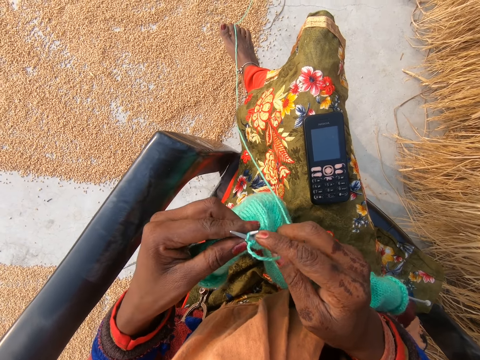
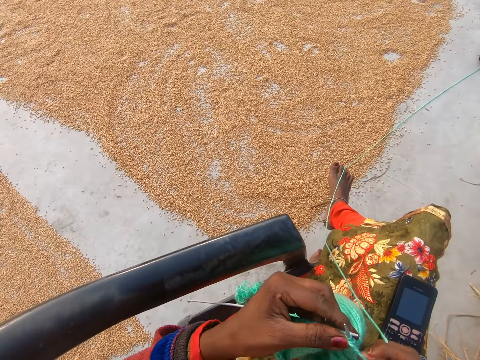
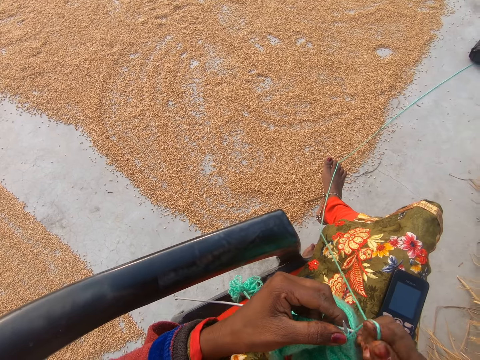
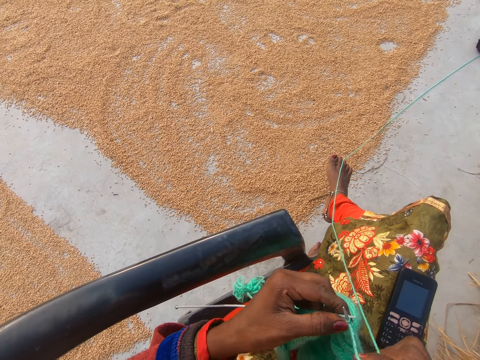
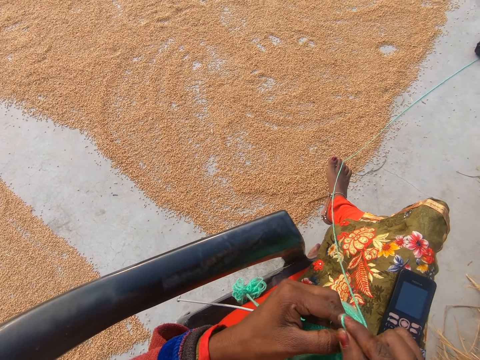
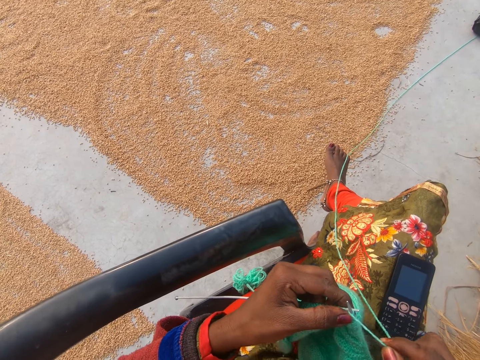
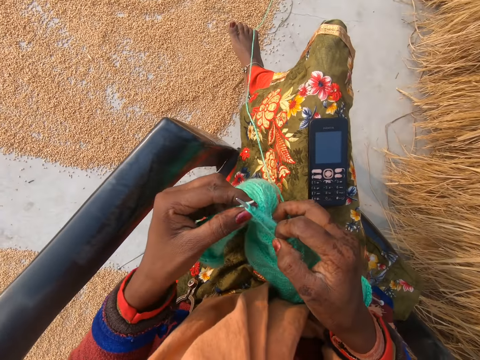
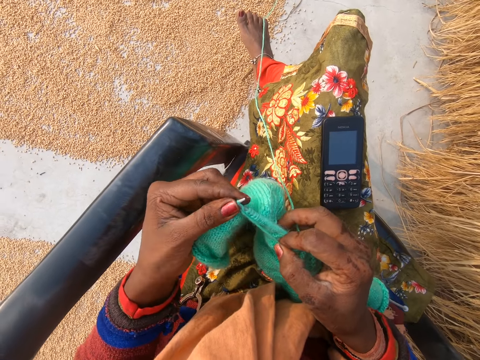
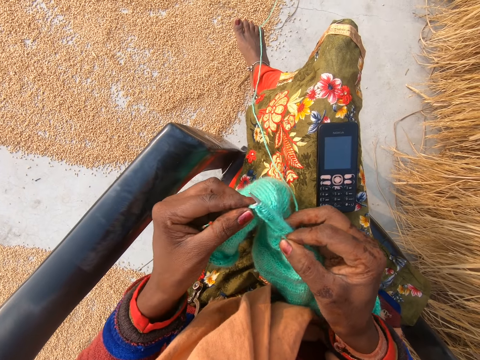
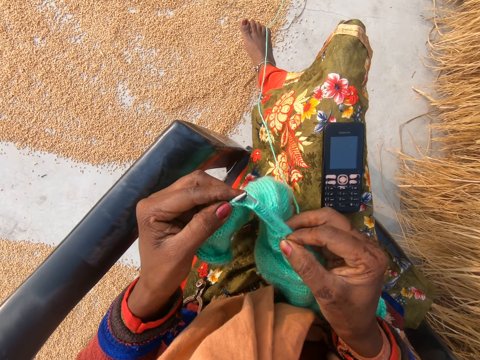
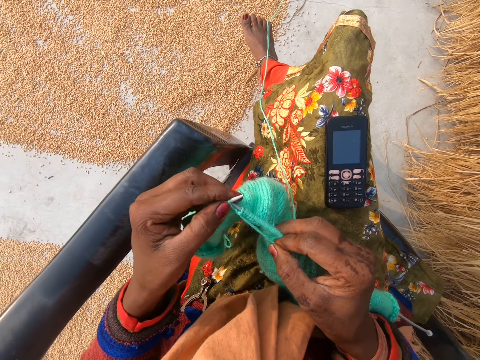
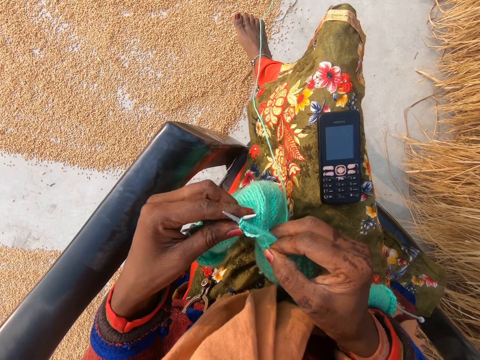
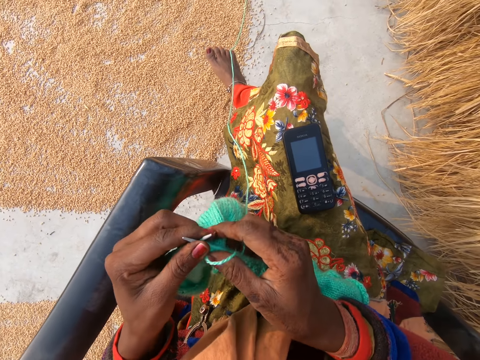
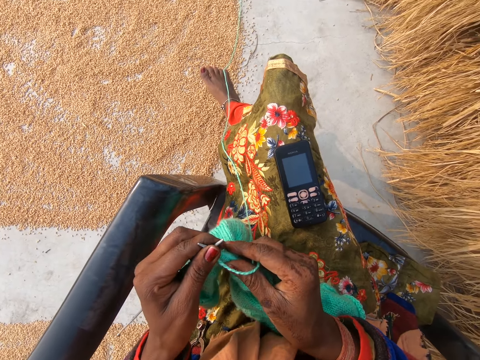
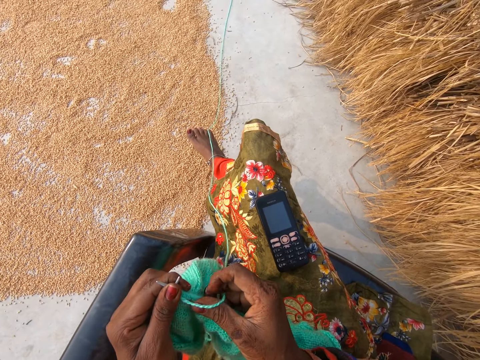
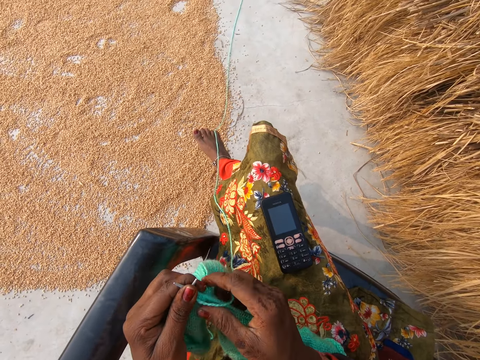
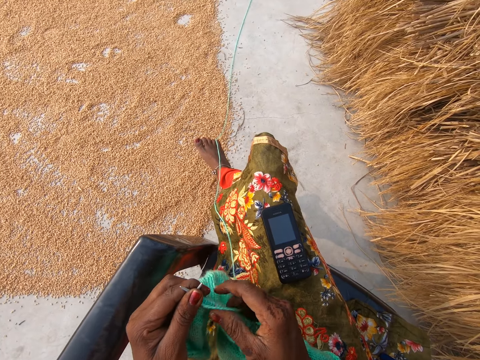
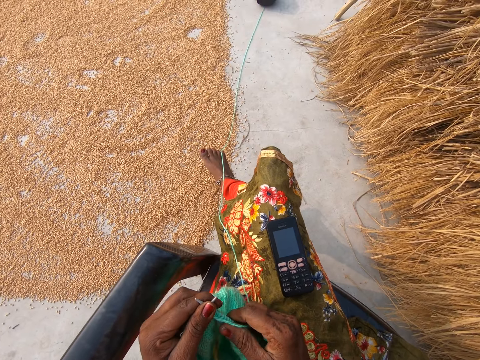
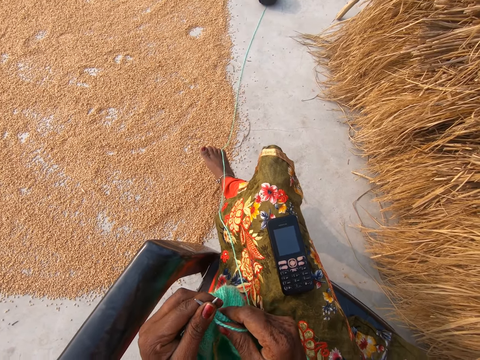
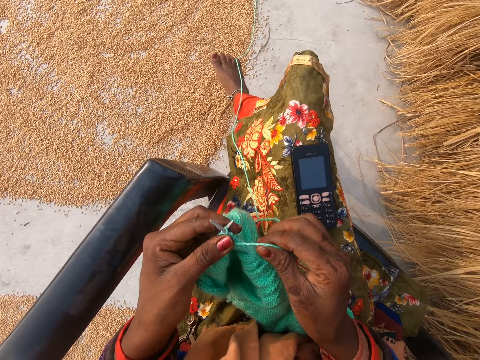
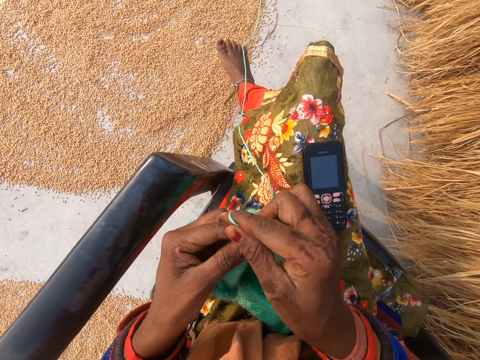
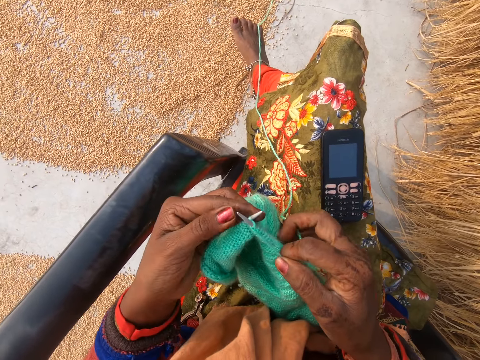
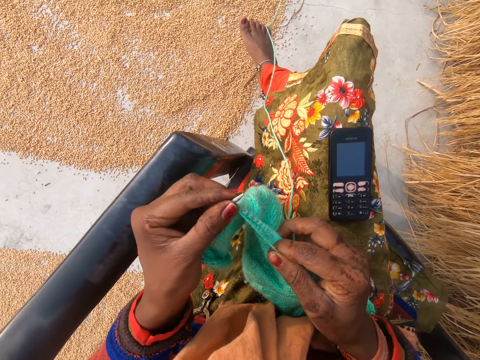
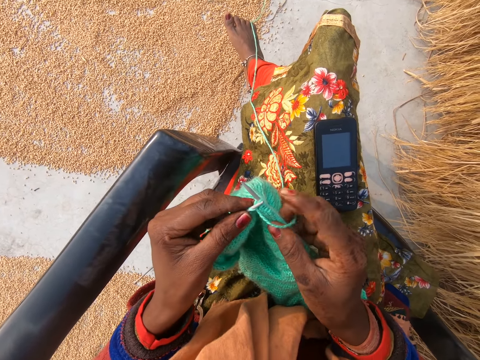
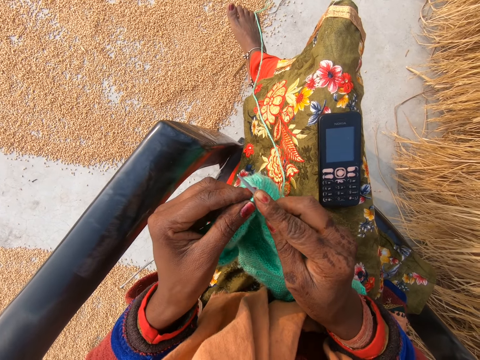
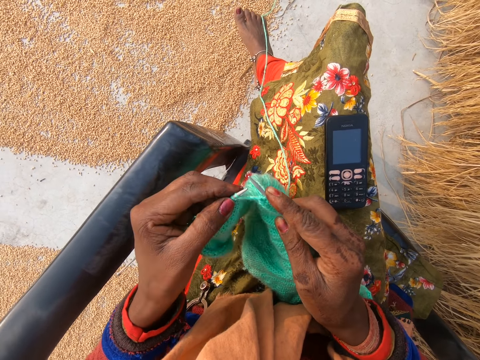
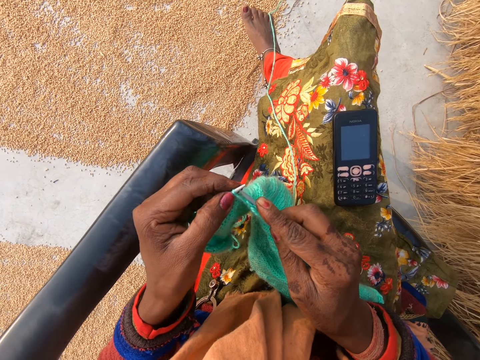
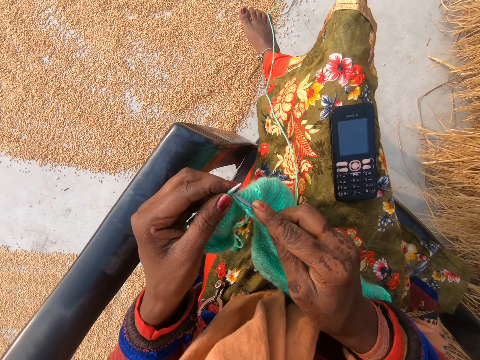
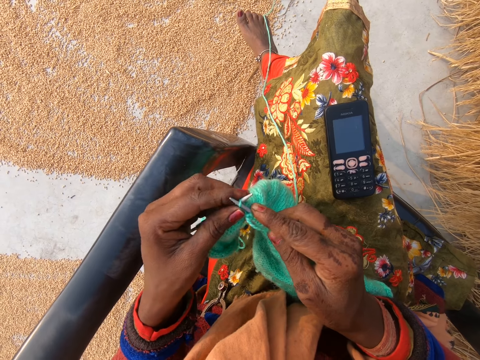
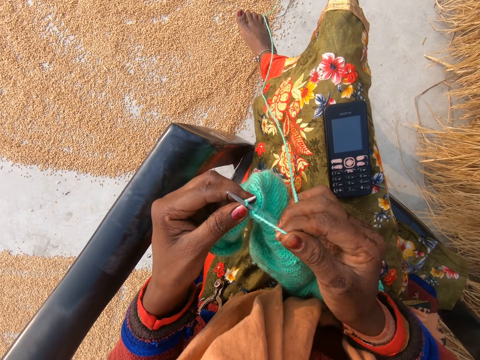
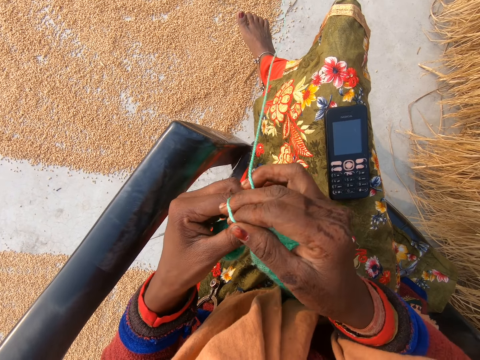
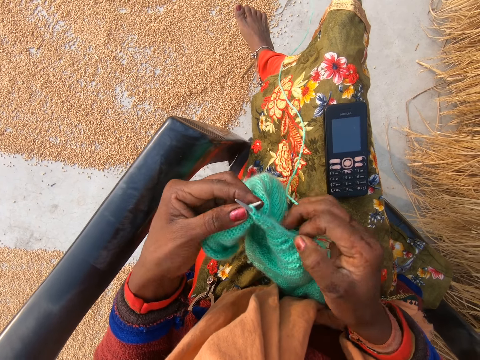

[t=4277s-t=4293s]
The camera wearer adjusts the crochet in her hand. She crochets with the yarn in her hand with a crochet hook.

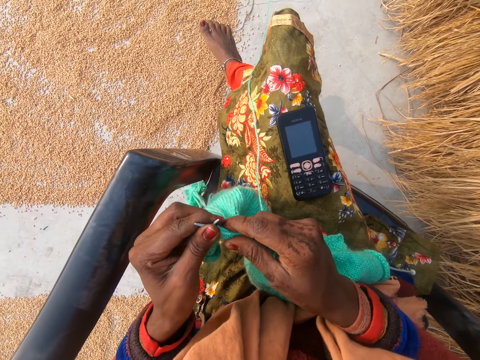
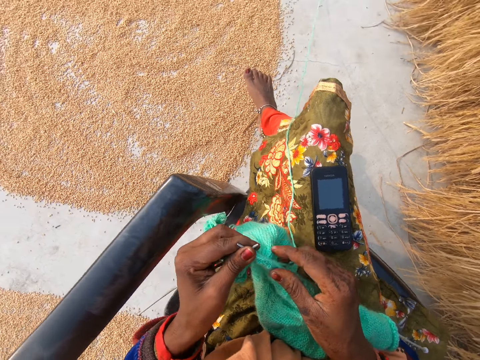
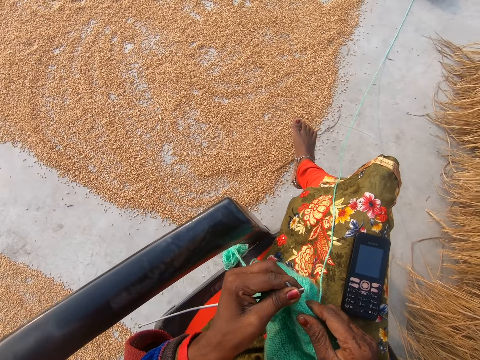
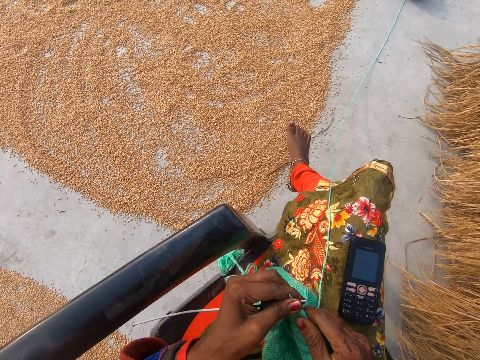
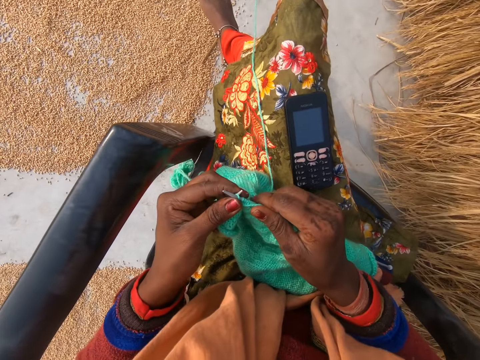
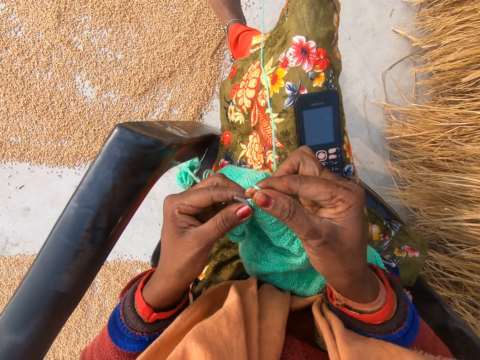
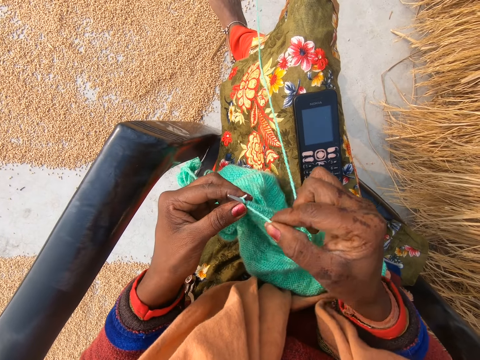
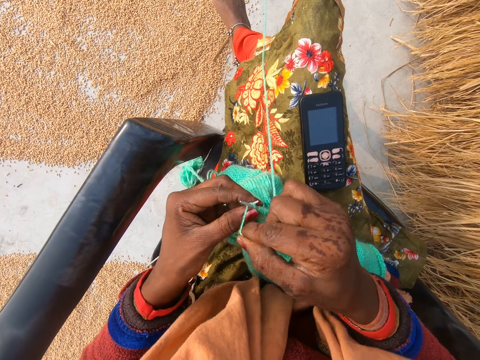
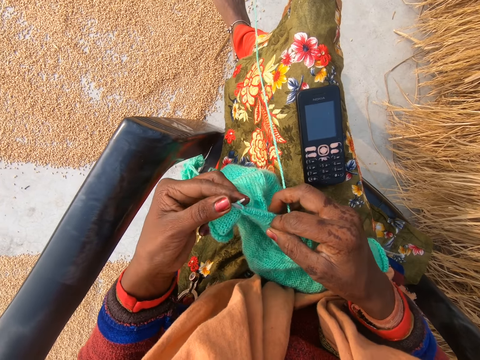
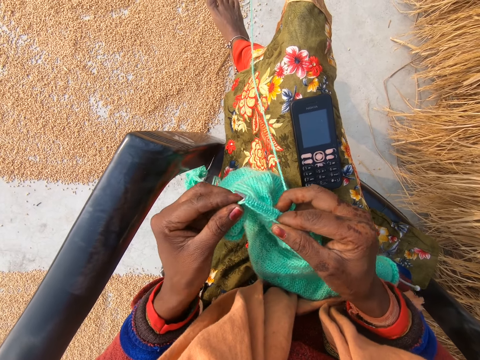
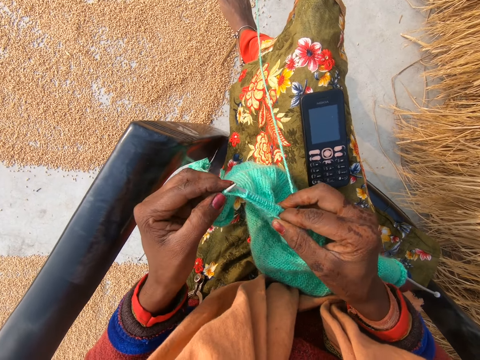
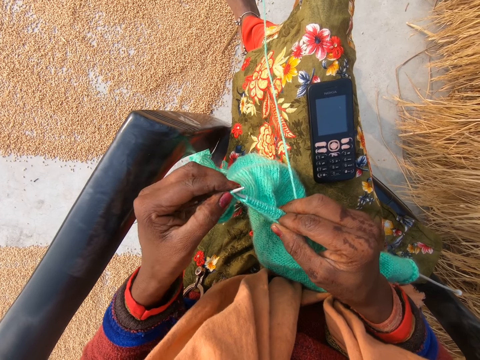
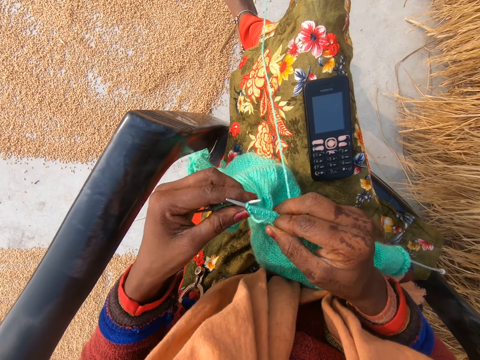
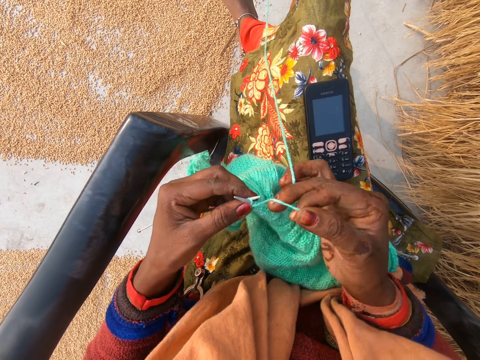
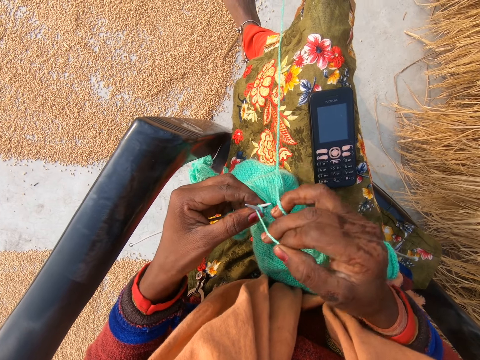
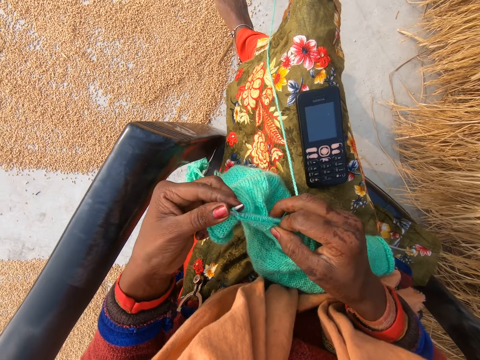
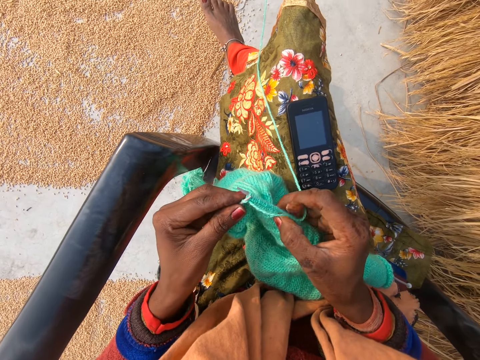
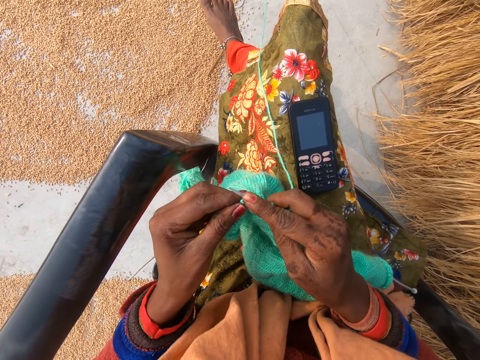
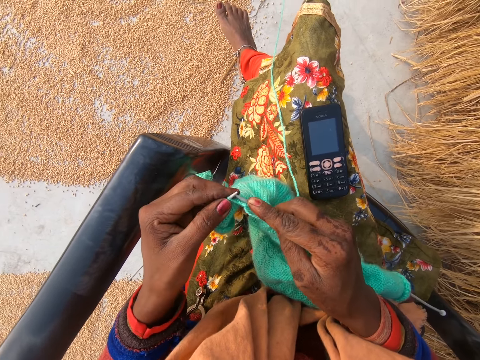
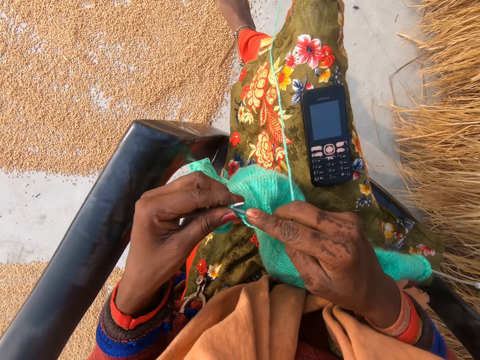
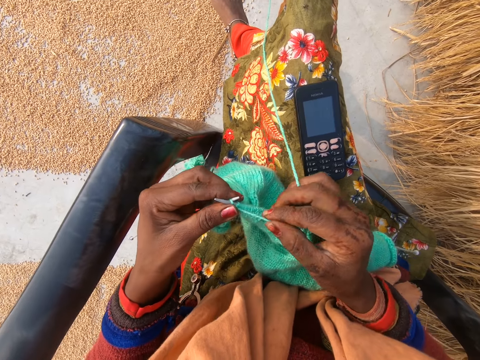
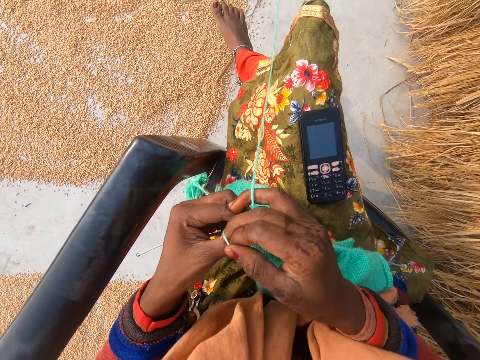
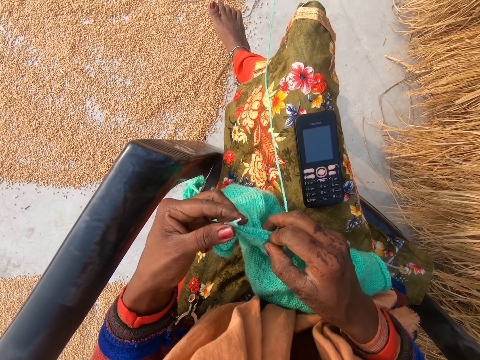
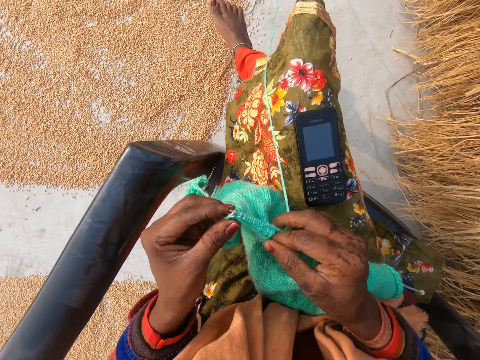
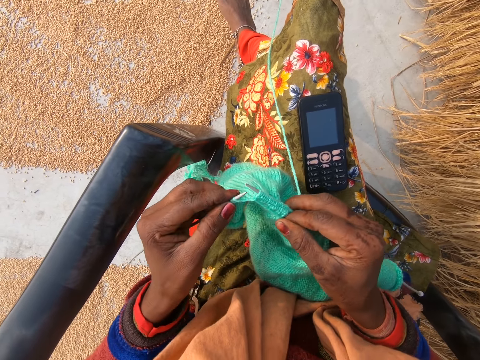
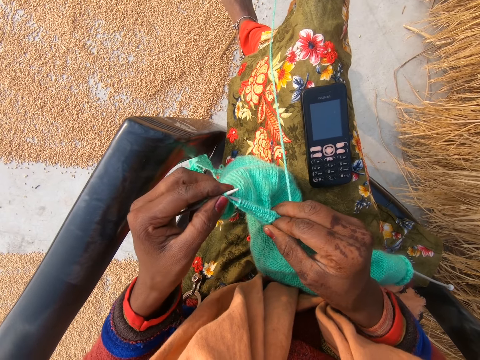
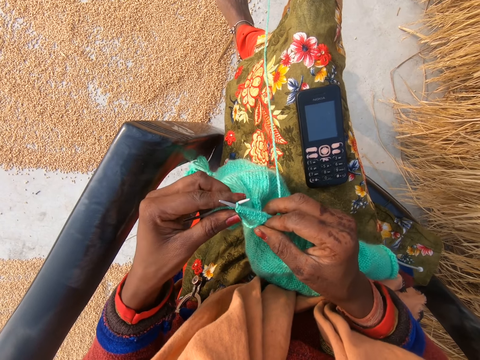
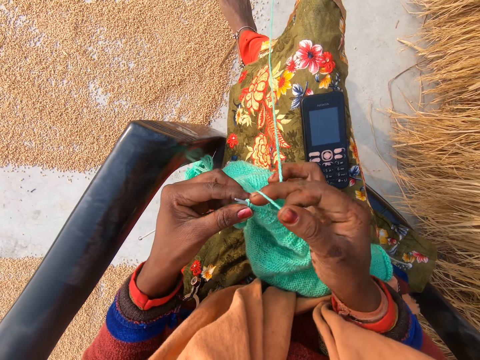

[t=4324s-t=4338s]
The camera wearer adjusts the crochet in her hand. She crochets with the yarn in her hand with a crochet hook.
